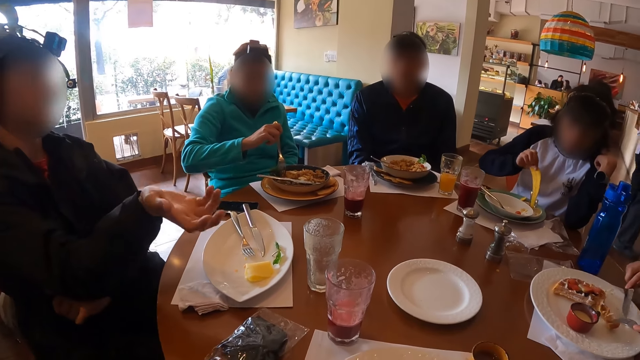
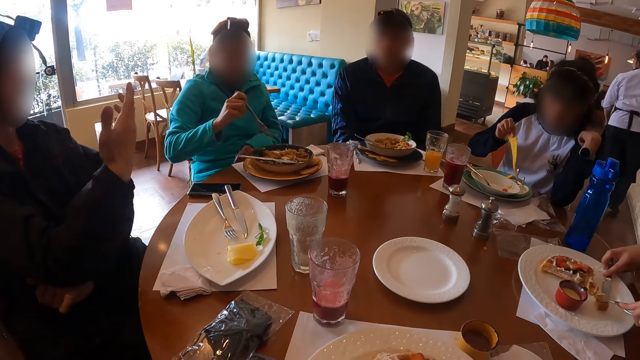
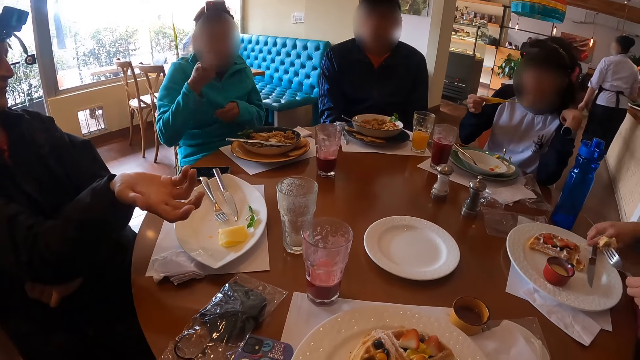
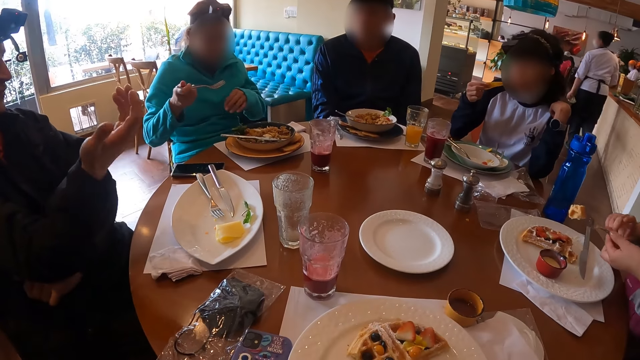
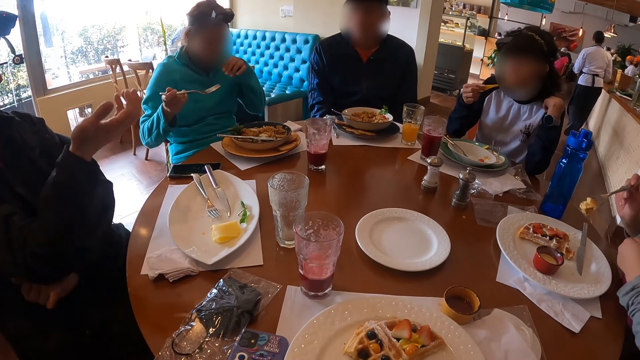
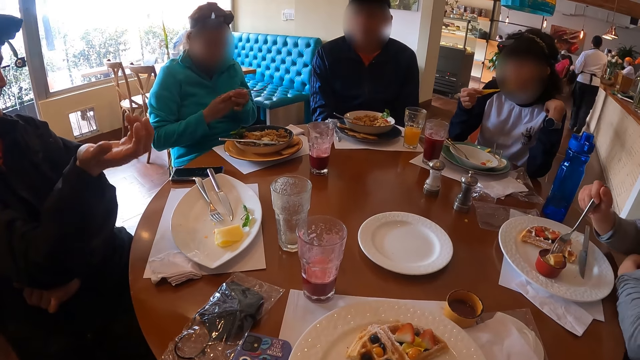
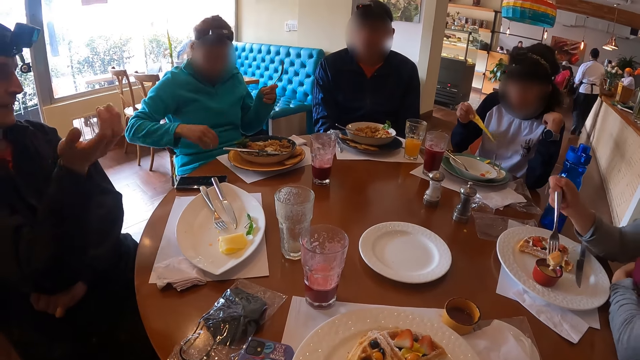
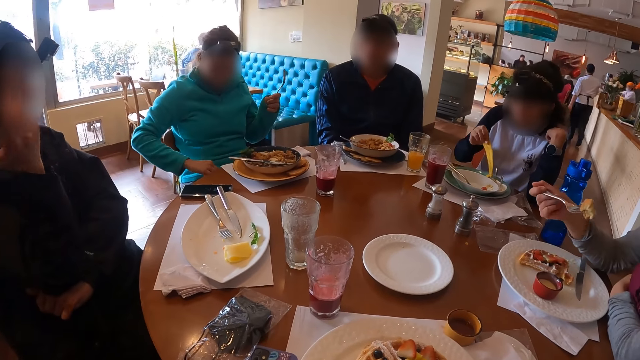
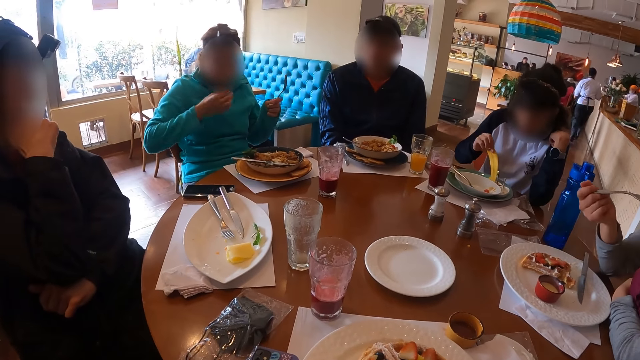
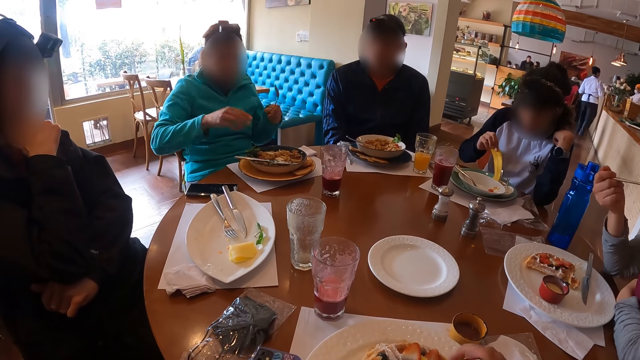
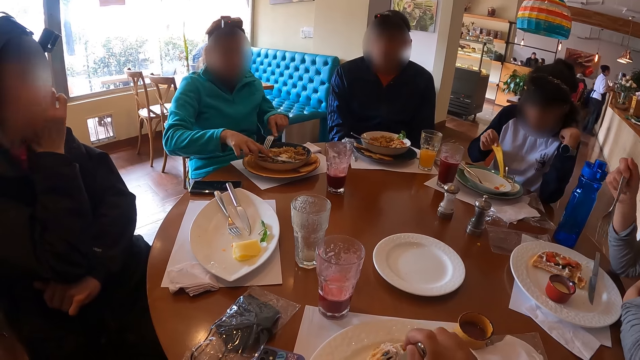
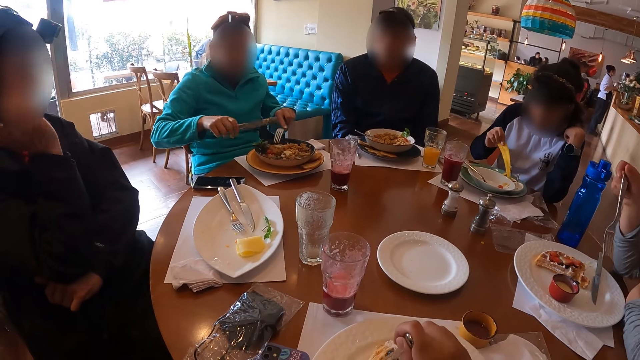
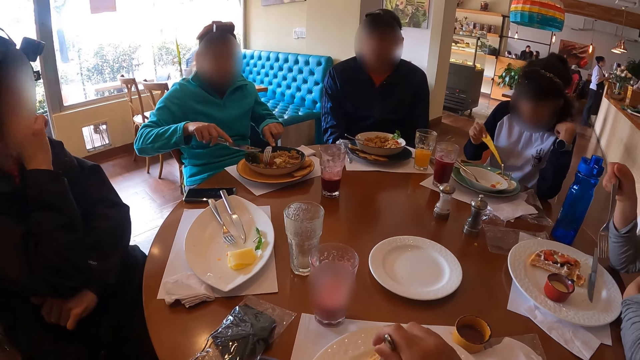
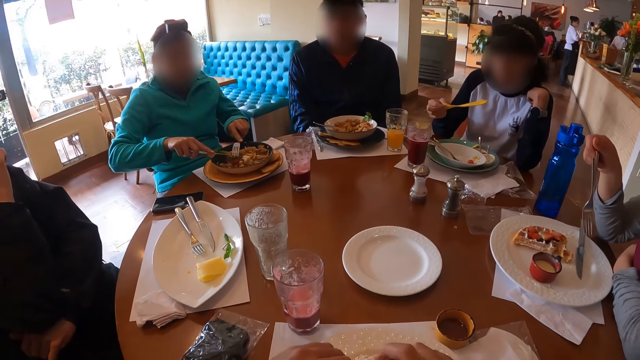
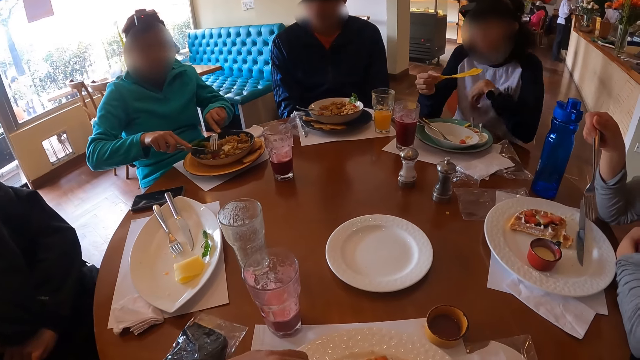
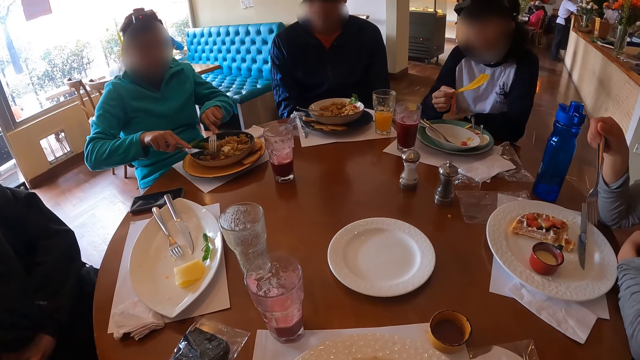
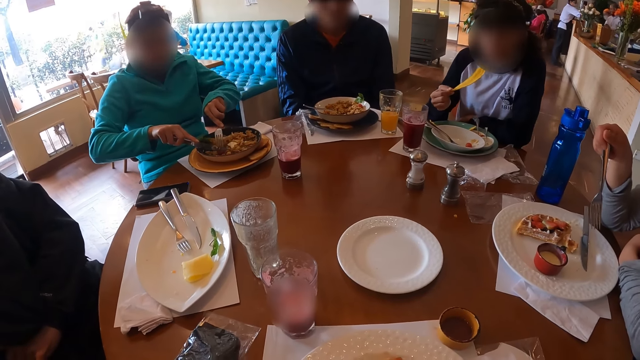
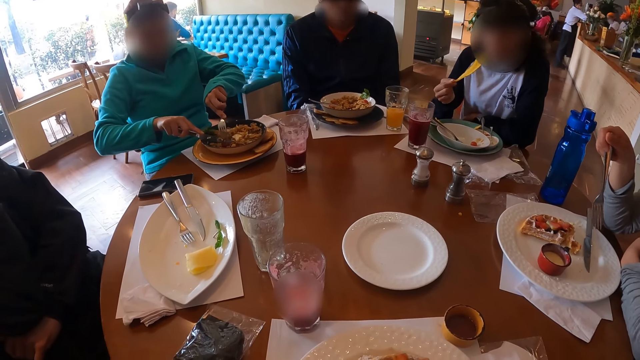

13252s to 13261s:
A woman slices egg on a plate with a knife in her right hand. She drops the fork on the plate with her right hand. Another woman eats pizza from the plate with the fork in her right hand. A third woman eats the potato chip with her right hand. The first woman eats egg from the plate with the fork in her left hand. A man picks a knife from the plate with his right hand.

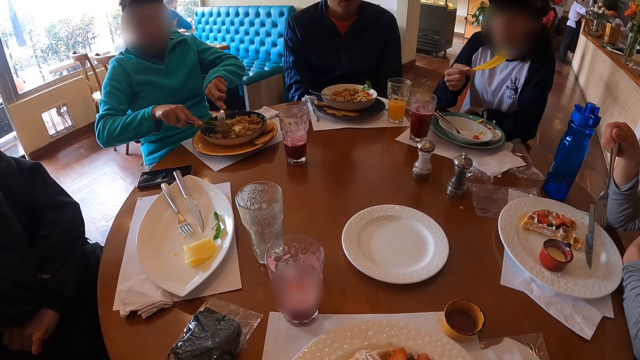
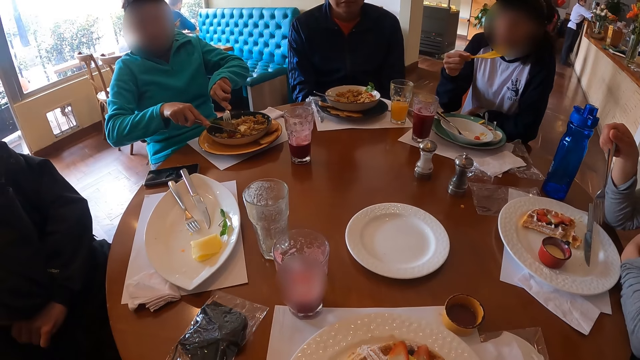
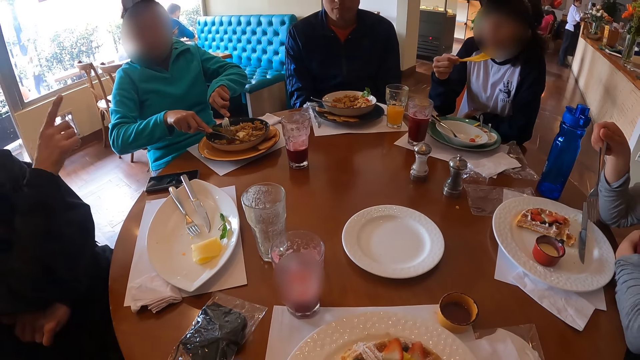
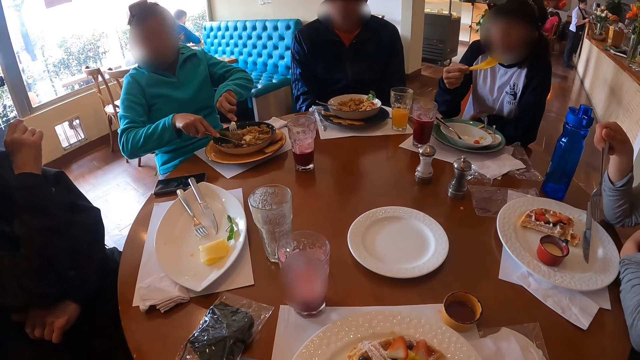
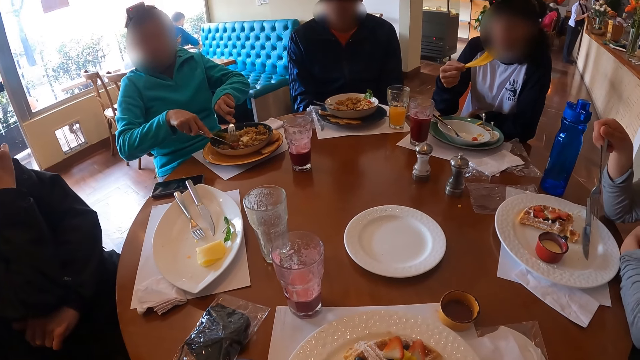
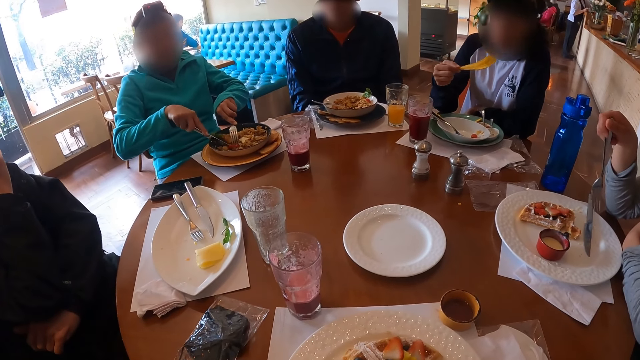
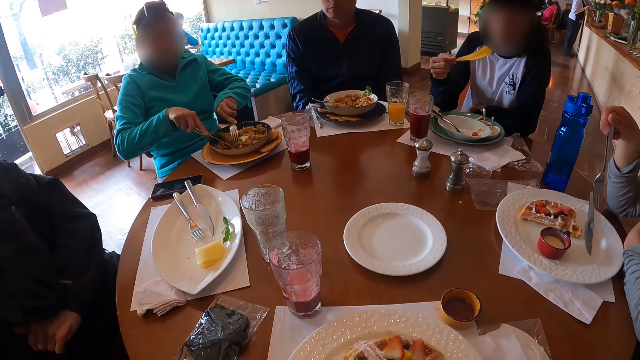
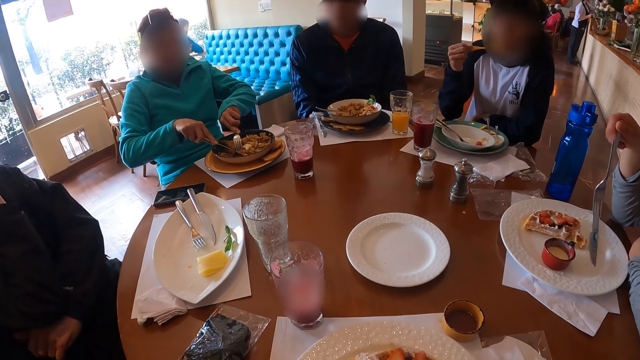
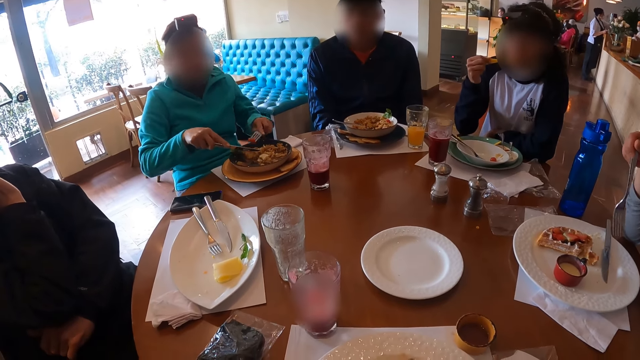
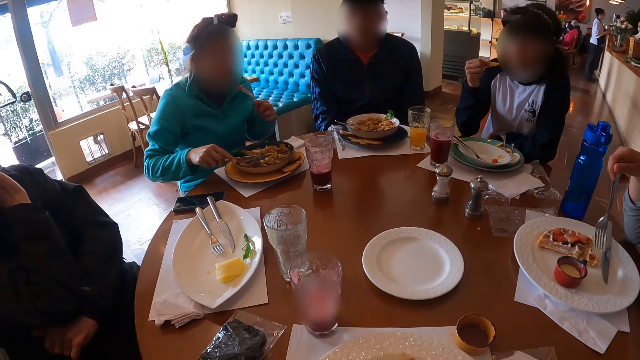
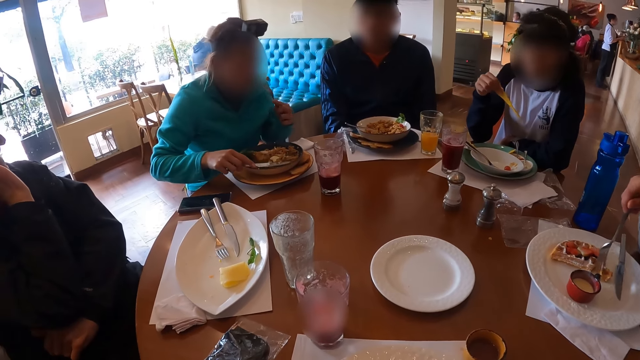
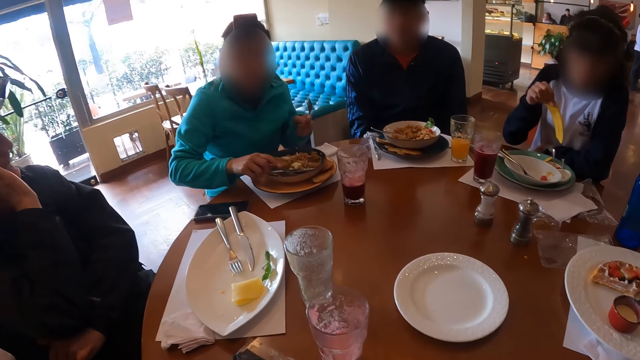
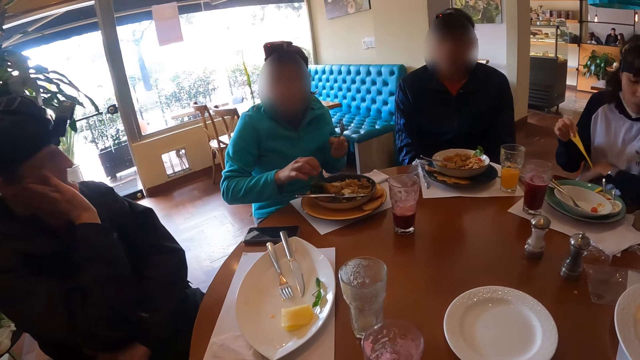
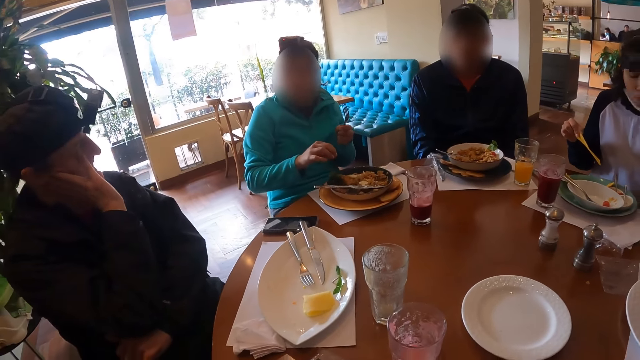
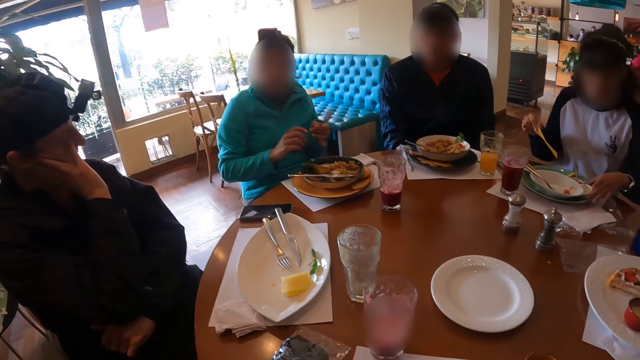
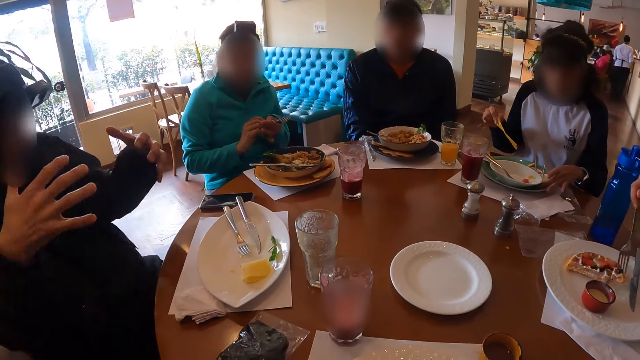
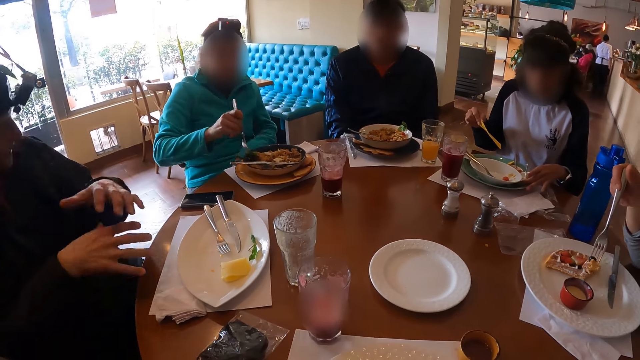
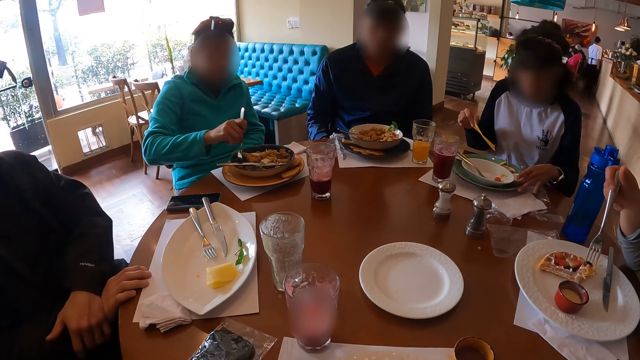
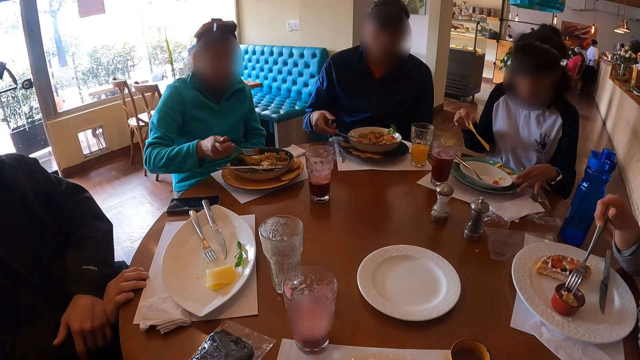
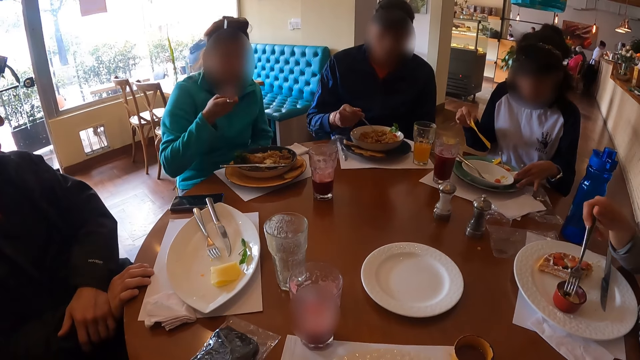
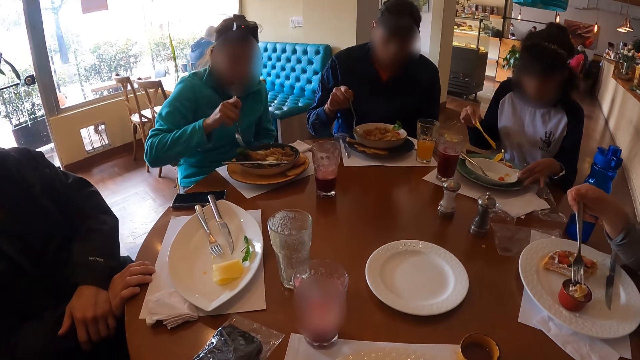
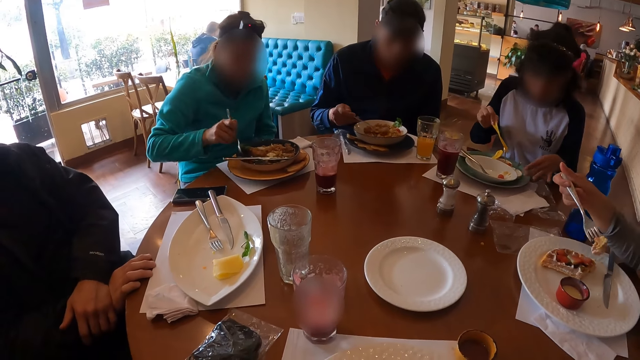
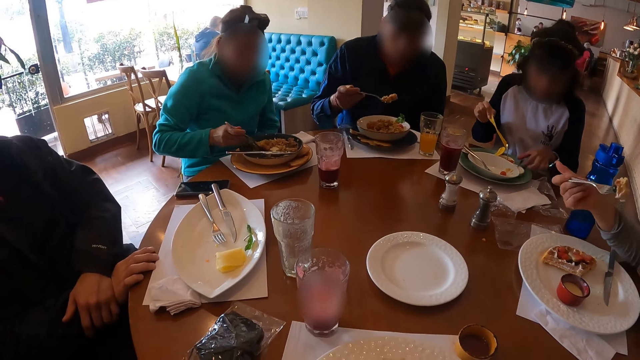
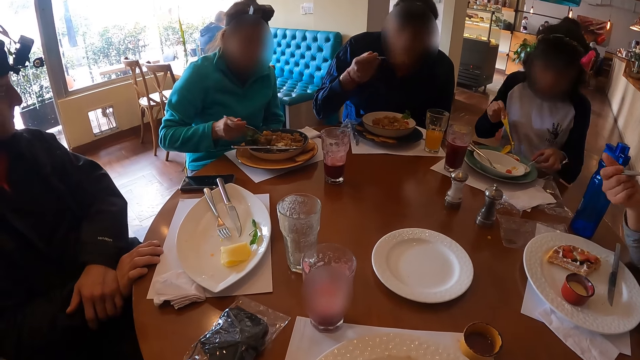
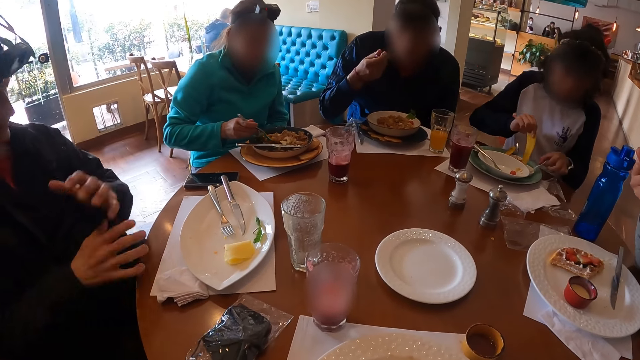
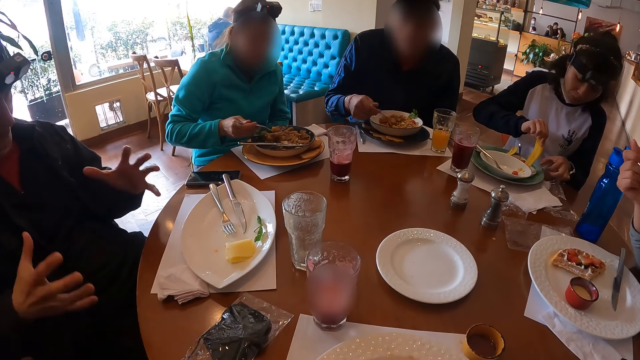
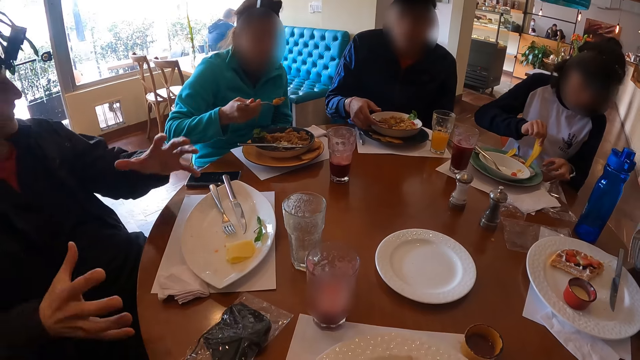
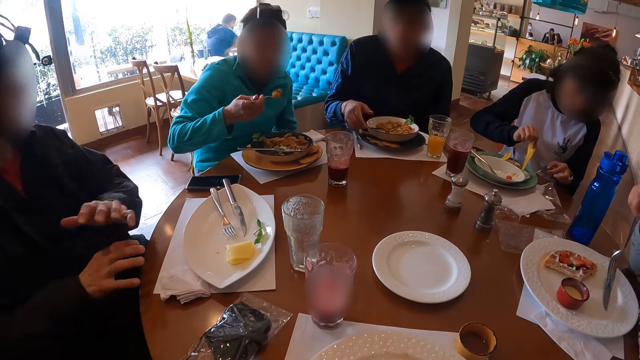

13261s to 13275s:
A man slices the pizza on the plate with the knife in his left hand. He eats pizza from the plate with the fork in his right hand. He drops the knife on the plate with his left hand. Another man picks the fork from the plate with his right hand. He eats egg from the plate with the fork in his right hand. A woman eats egg from the plate with the fork in her right hand. The second man drops the fork on the plate with his right hand. Another woman dips the potato chip into a sauce with her right hand.
